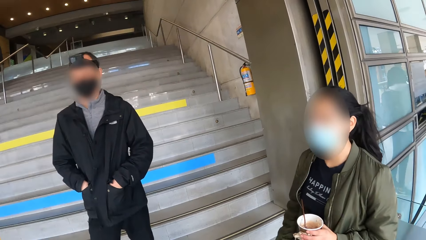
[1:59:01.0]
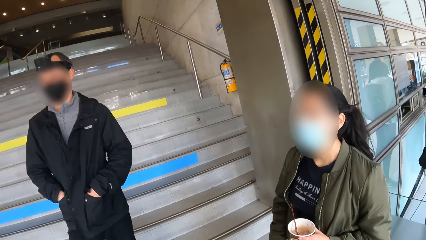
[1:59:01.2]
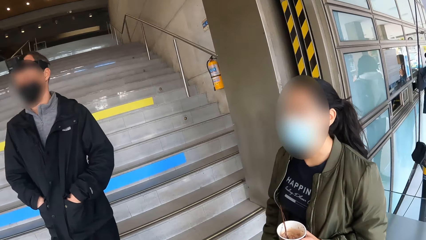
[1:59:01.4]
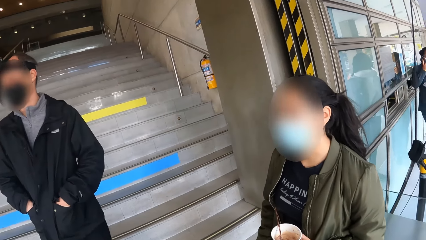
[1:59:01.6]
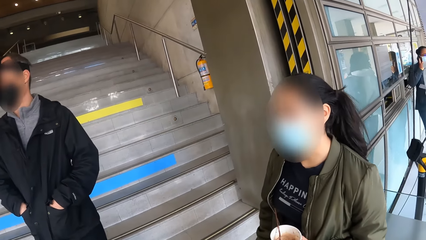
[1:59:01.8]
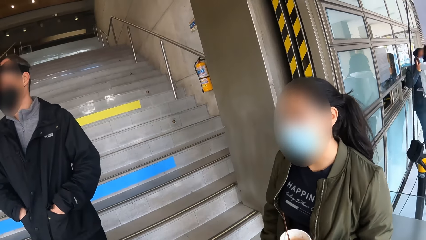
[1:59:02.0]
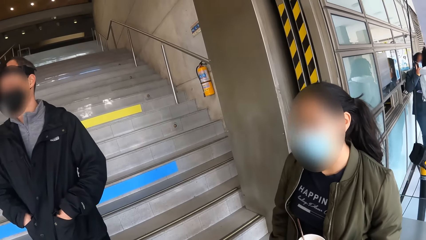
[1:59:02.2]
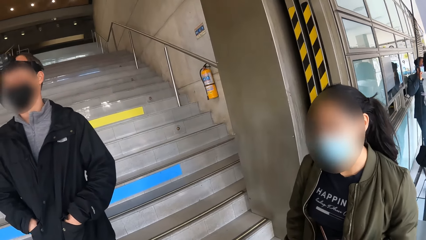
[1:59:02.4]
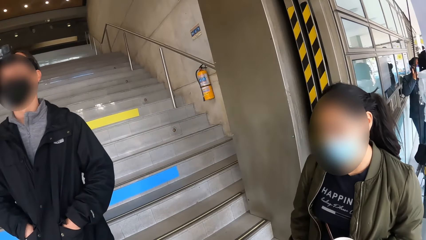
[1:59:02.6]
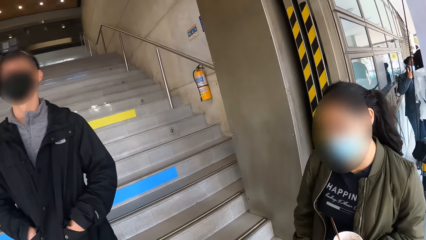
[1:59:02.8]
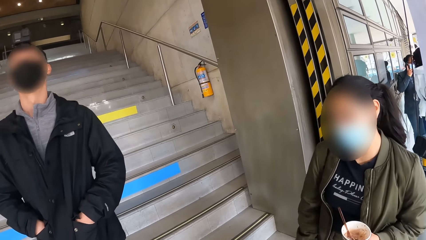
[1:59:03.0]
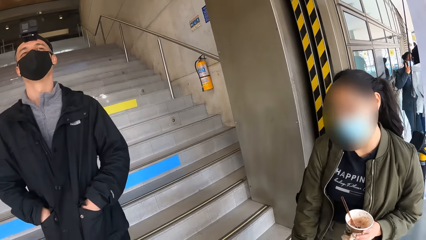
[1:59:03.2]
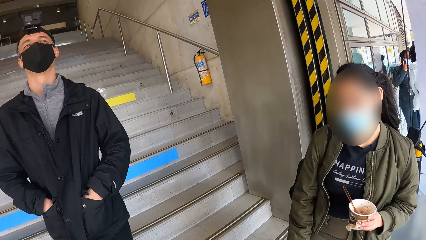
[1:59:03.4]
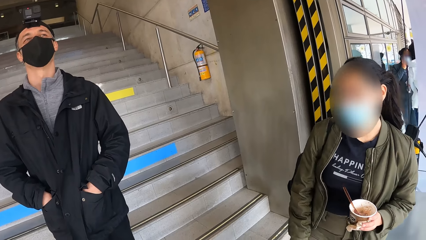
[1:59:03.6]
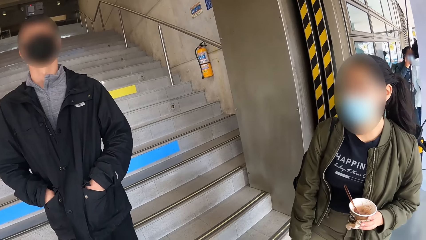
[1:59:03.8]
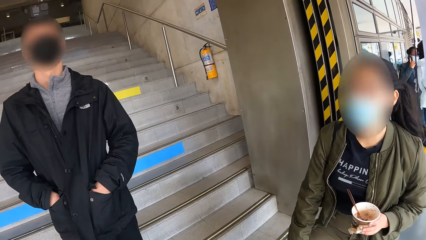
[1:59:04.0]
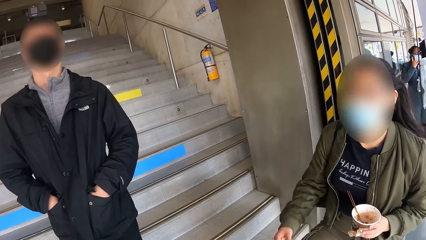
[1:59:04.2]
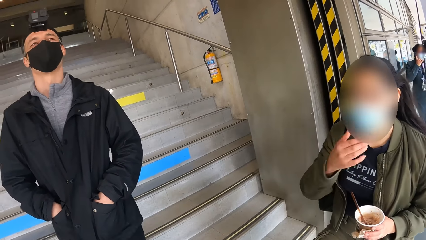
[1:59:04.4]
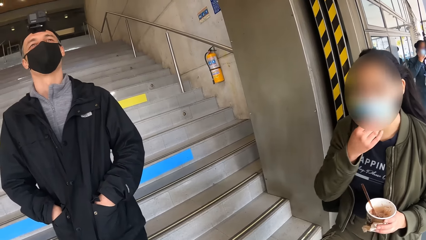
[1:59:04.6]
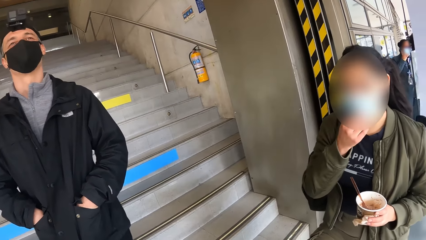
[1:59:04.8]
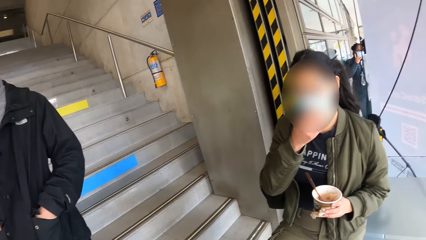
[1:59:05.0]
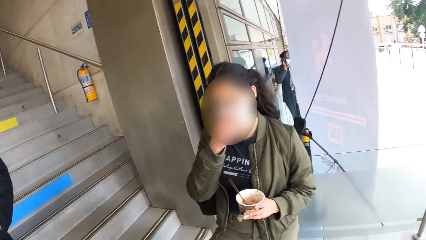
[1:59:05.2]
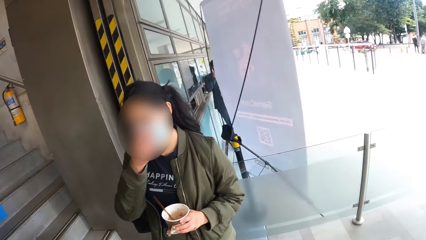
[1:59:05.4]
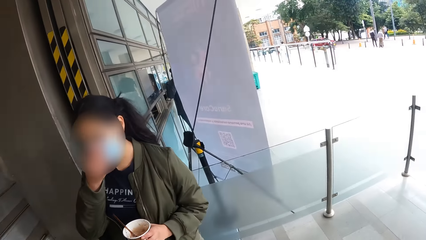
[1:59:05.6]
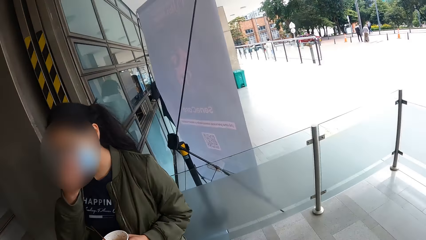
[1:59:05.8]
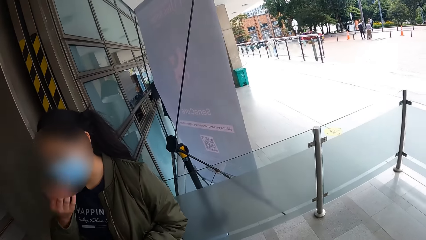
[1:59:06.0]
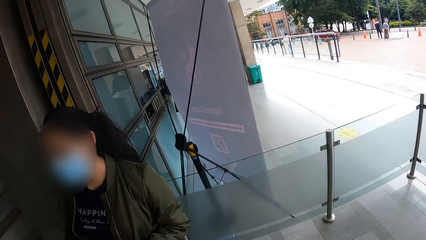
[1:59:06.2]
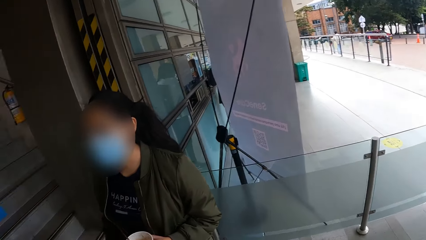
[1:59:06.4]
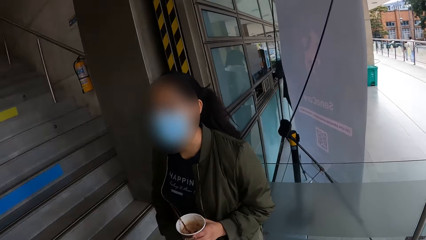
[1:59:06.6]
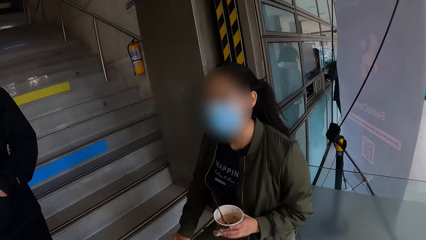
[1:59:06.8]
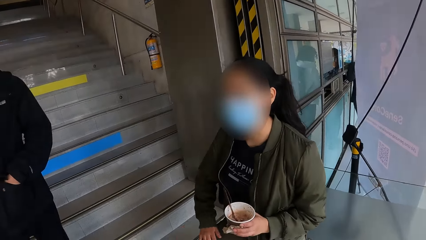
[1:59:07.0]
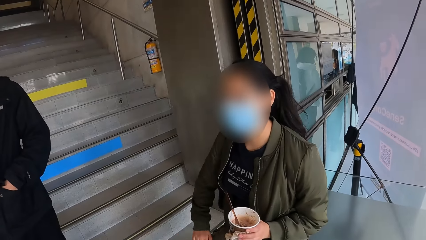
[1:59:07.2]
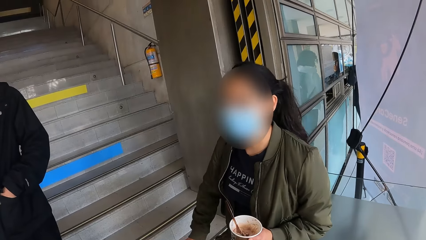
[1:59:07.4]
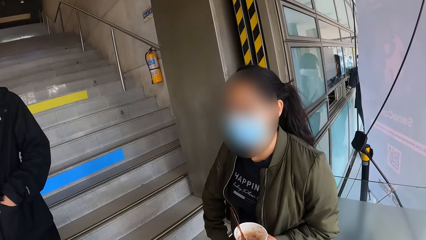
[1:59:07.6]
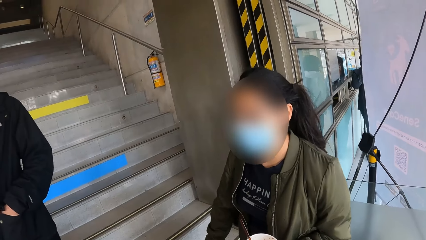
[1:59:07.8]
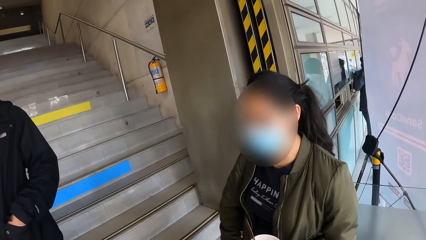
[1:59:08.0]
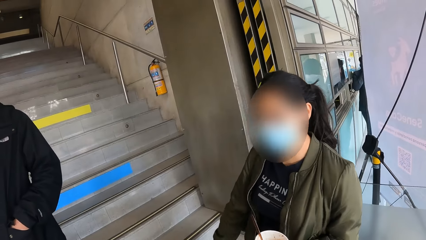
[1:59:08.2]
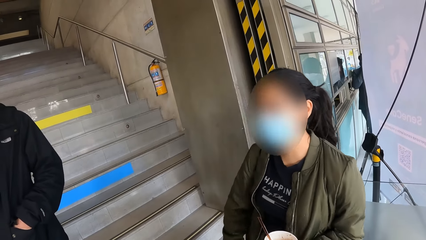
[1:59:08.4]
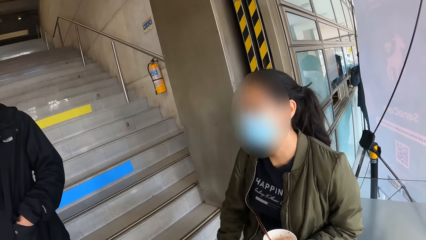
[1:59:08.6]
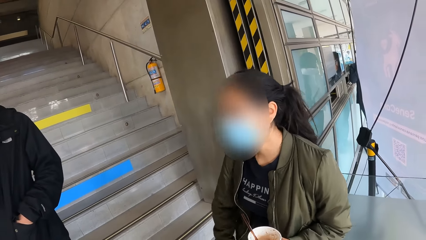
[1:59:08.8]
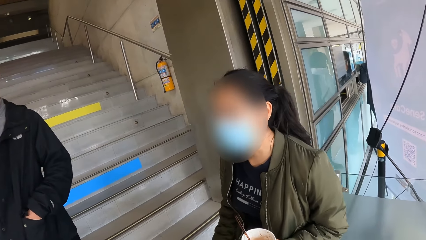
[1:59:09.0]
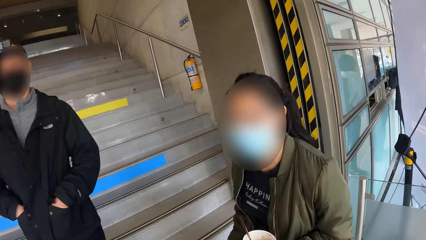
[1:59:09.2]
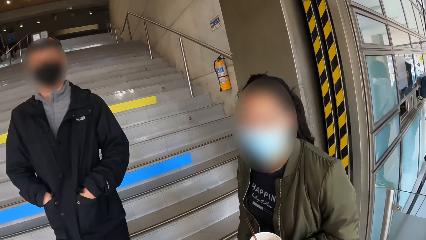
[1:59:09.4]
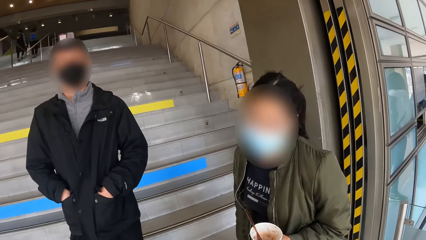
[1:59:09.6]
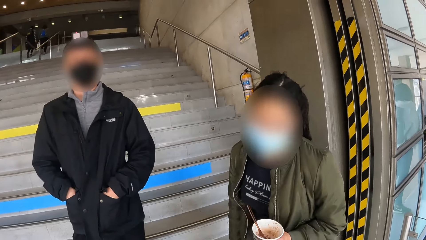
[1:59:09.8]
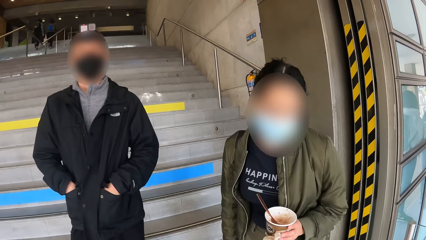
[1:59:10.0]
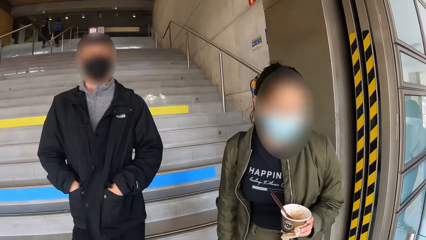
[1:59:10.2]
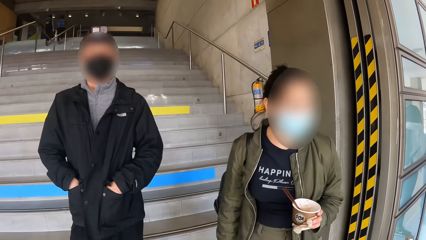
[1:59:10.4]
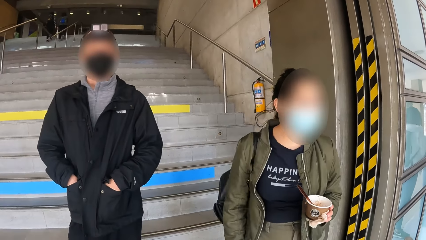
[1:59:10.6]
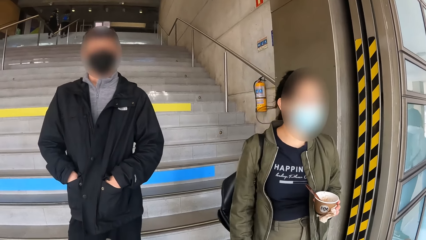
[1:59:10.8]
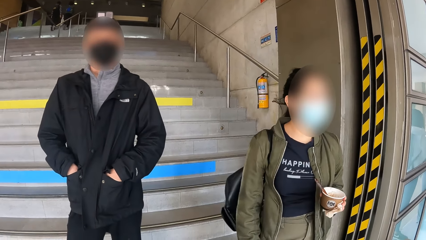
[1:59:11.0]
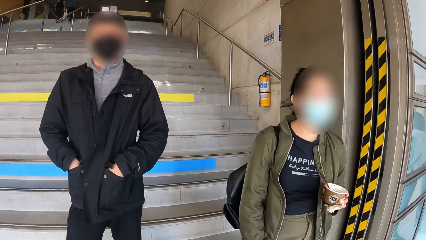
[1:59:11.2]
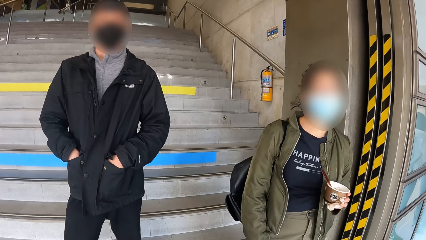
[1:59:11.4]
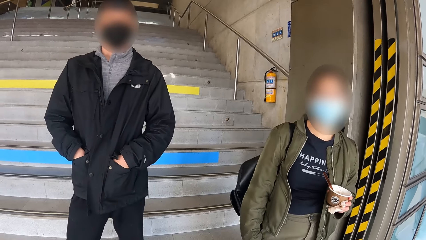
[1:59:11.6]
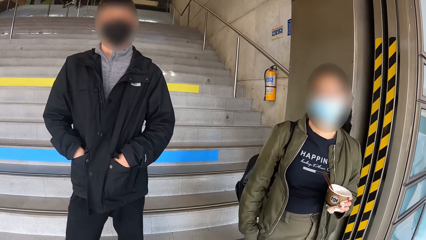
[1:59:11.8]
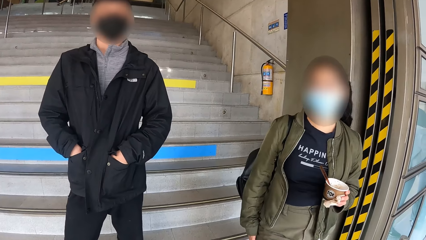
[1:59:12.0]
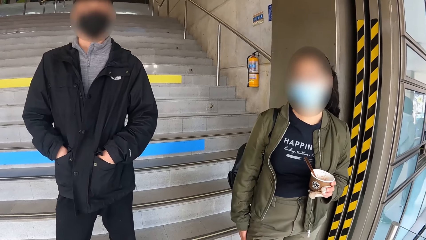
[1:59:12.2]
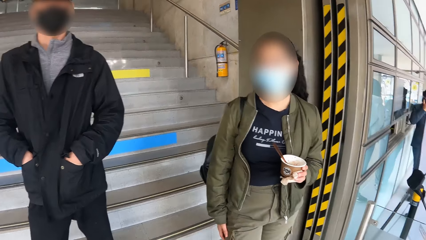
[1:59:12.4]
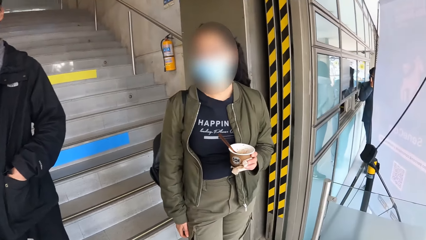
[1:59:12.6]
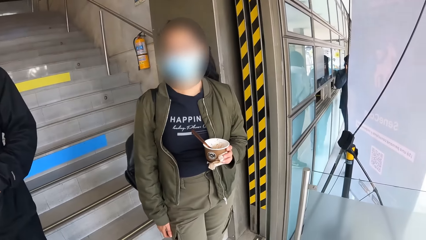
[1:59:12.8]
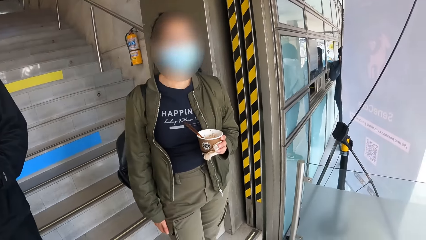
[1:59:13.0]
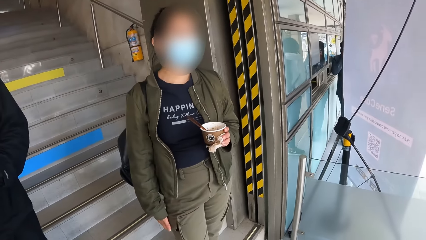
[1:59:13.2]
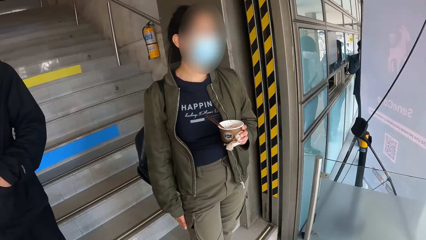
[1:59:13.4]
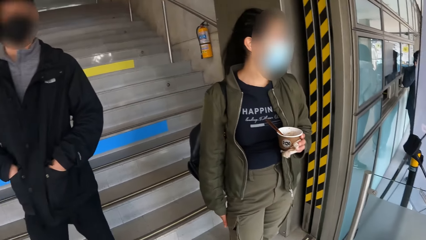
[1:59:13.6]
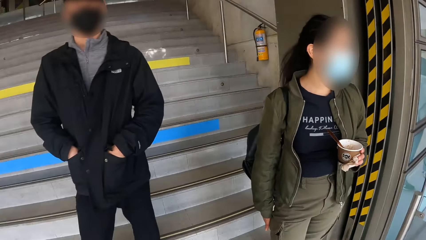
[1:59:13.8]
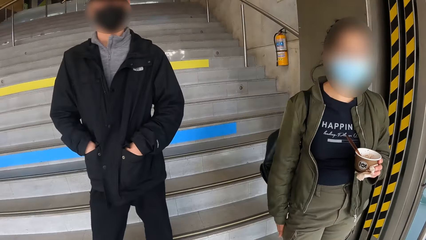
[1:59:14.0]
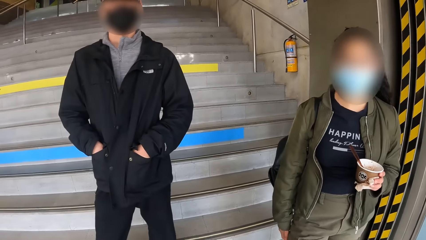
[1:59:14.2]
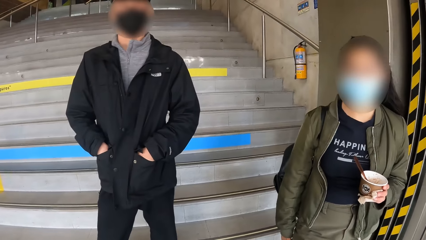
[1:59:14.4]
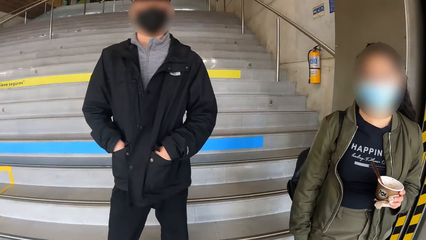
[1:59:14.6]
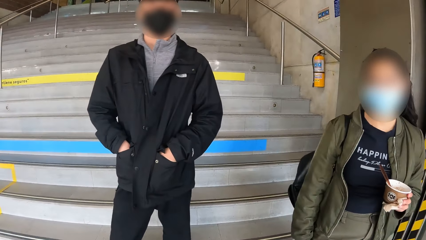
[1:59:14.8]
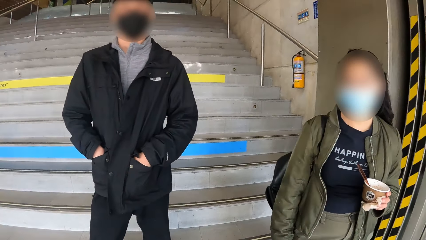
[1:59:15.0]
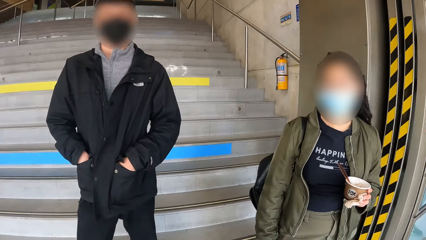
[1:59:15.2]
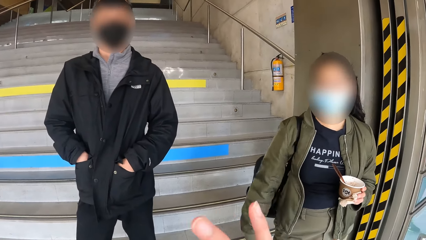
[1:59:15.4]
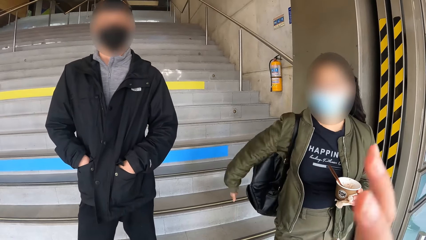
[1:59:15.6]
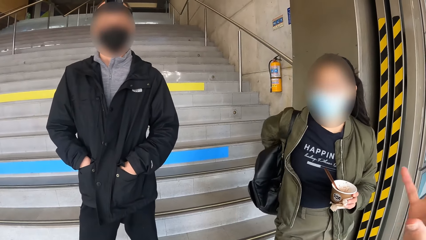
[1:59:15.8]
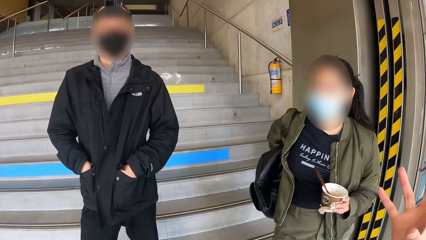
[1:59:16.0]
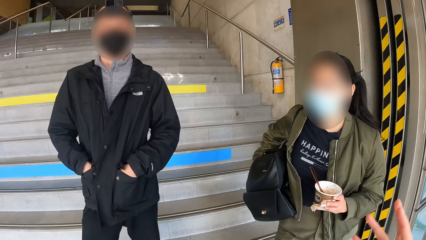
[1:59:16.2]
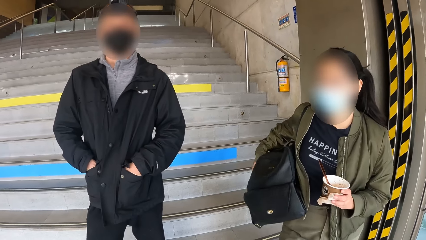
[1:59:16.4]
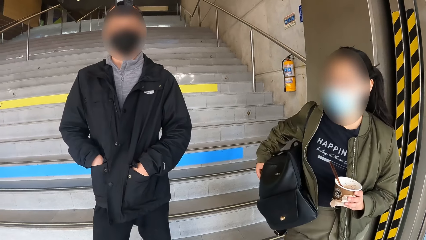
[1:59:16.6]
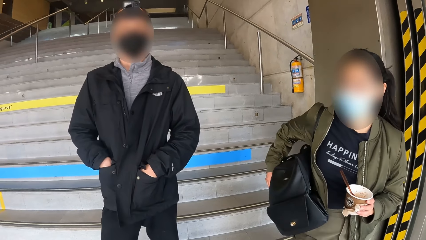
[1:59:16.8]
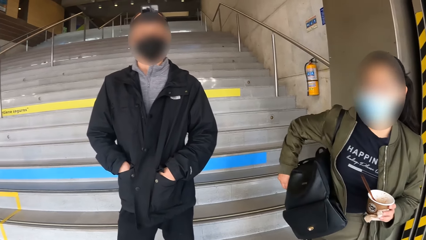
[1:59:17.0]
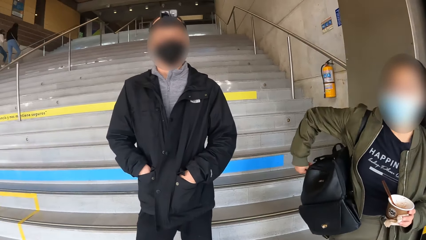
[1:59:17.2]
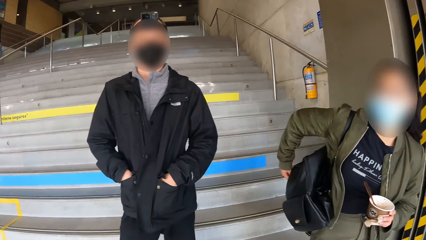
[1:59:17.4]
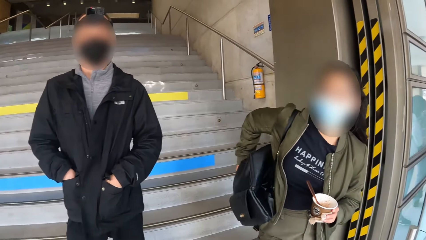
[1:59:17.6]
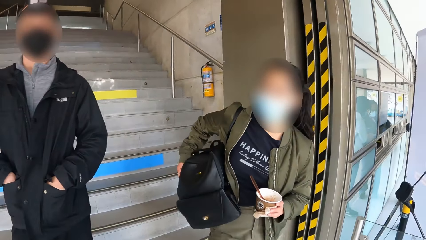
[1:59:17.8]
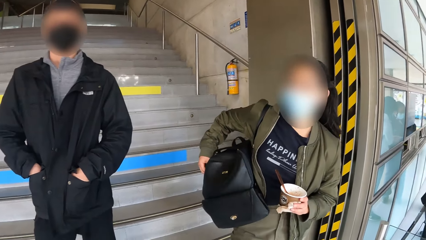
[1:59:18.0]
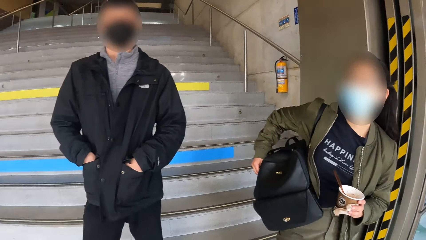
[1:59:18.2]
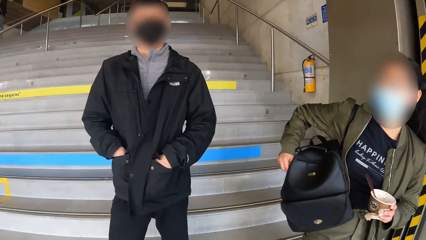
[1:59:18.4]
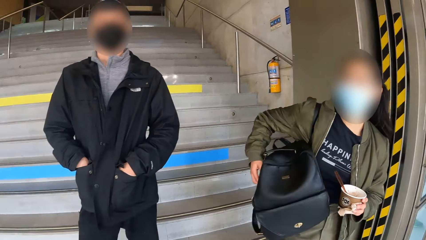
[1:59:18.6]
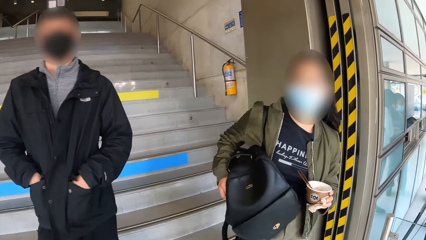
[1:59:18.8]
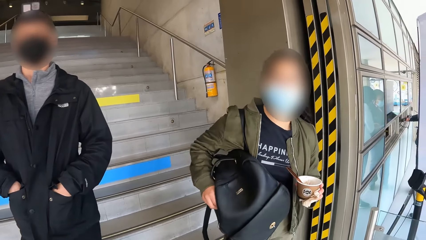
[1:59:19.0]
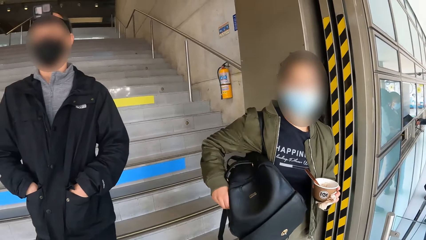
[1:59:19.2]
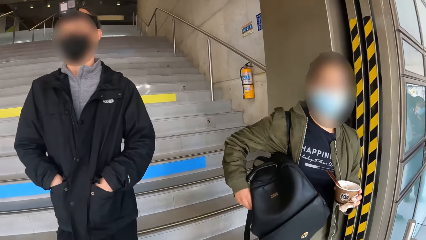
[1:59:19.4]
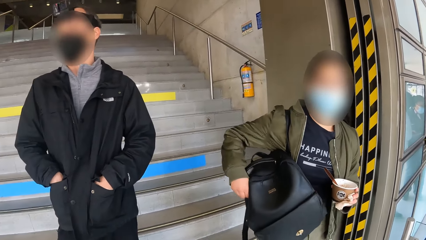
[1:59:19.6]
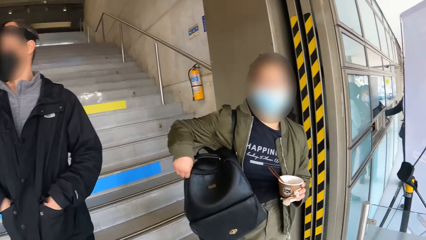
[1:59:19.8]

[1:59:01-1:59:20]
The camera wearer interacts with the girl. The girl adjusts her nose mask with her right hand and gestures with her right hand. The girl talks to the camera wearer and the man. The girl puts her right hand on a backpack on her back. The camera wearer gestures with his right hand. The girl pushes the backpack with her right hand. The camera wearer converses with the girl and the man. The girl opens the backpack with her right hand.
